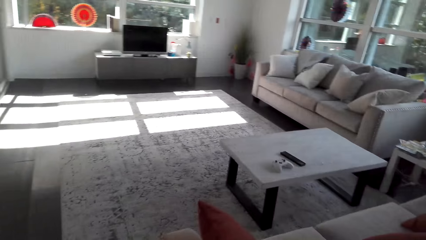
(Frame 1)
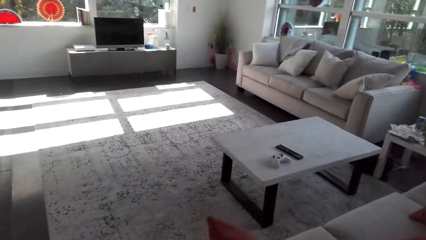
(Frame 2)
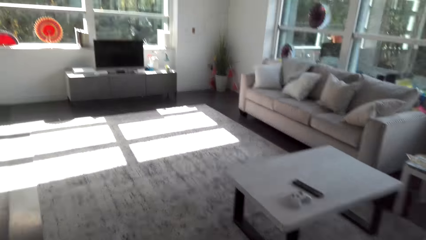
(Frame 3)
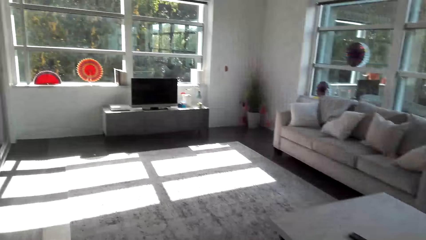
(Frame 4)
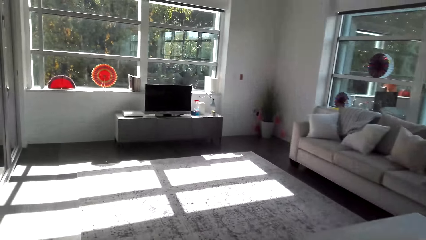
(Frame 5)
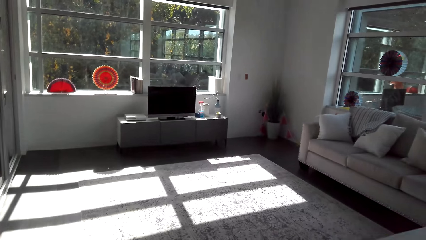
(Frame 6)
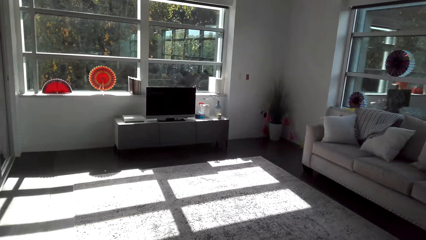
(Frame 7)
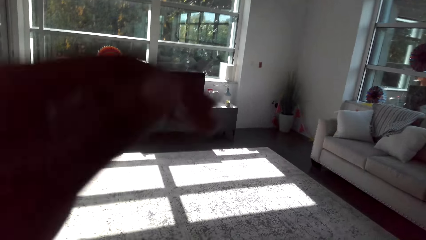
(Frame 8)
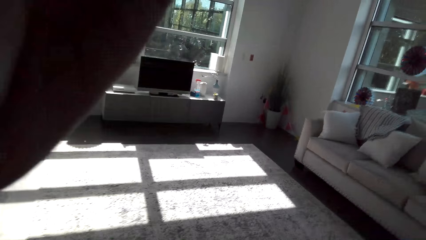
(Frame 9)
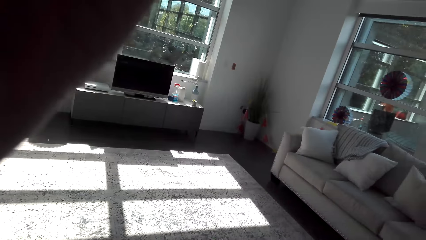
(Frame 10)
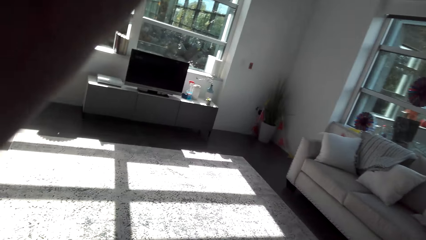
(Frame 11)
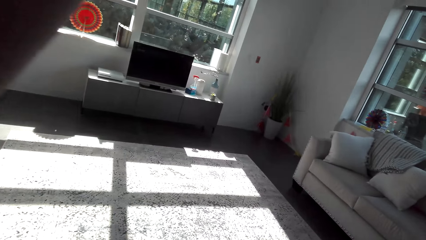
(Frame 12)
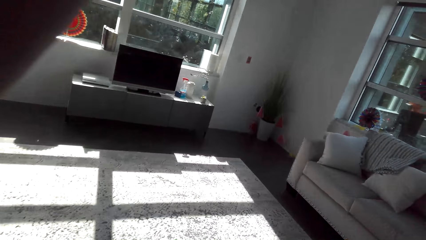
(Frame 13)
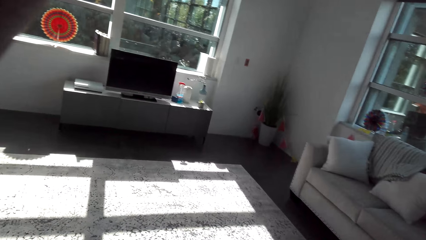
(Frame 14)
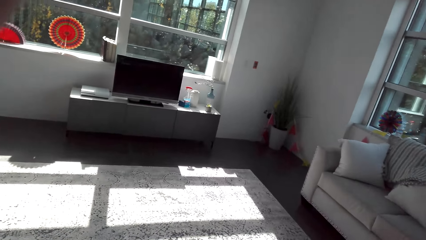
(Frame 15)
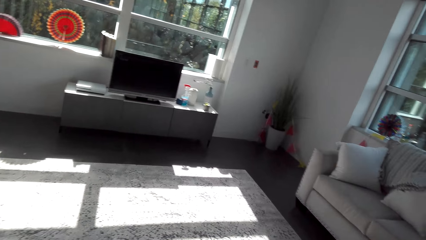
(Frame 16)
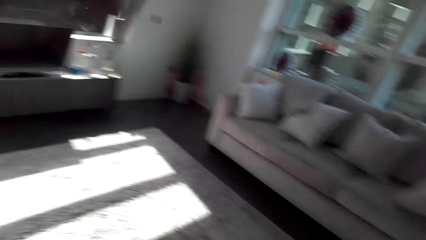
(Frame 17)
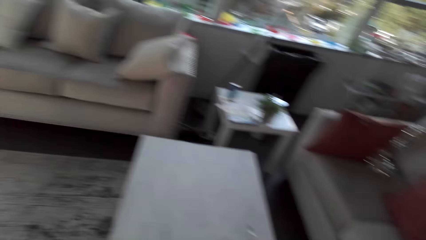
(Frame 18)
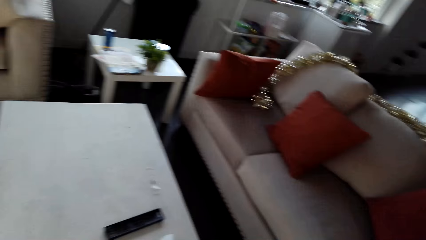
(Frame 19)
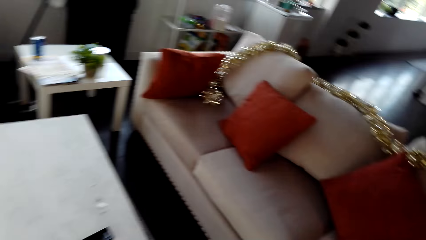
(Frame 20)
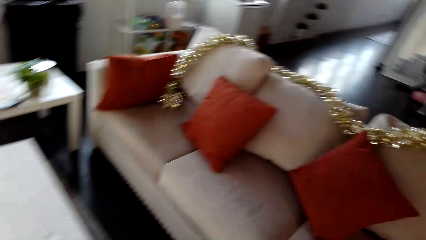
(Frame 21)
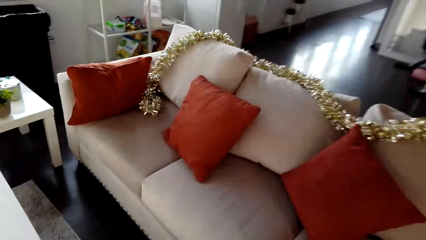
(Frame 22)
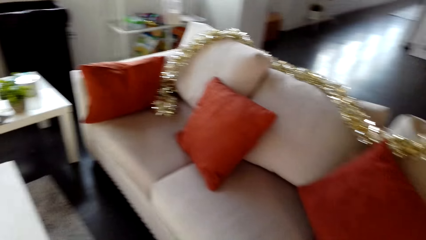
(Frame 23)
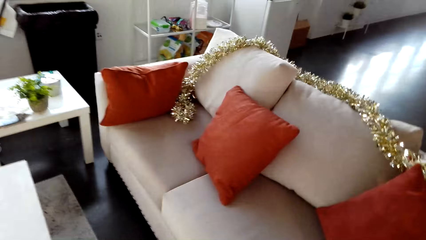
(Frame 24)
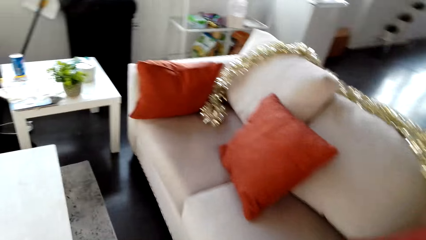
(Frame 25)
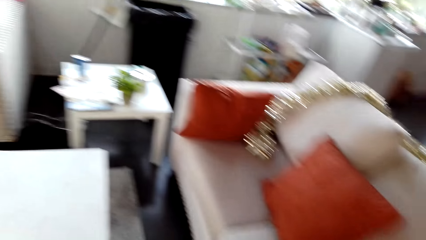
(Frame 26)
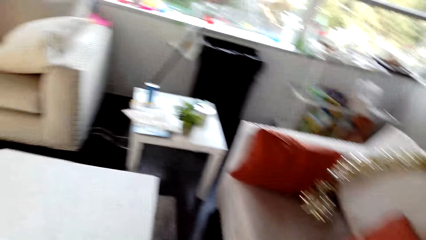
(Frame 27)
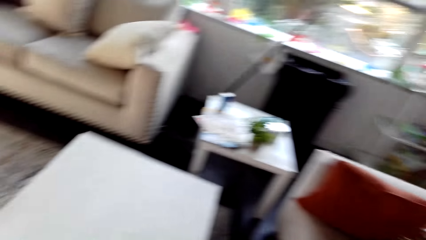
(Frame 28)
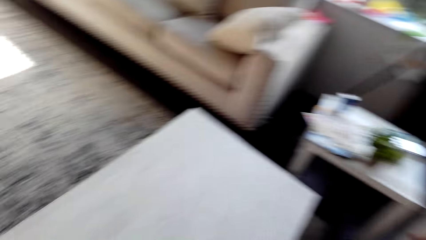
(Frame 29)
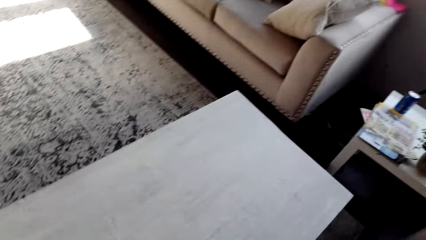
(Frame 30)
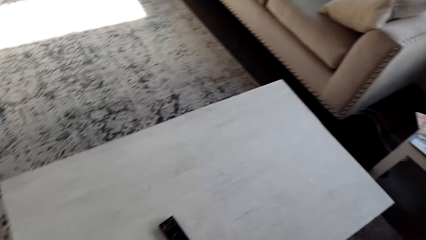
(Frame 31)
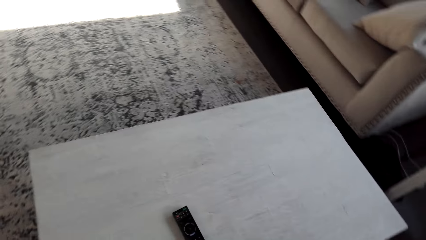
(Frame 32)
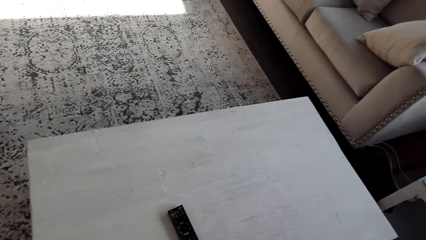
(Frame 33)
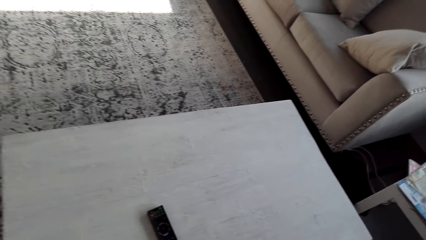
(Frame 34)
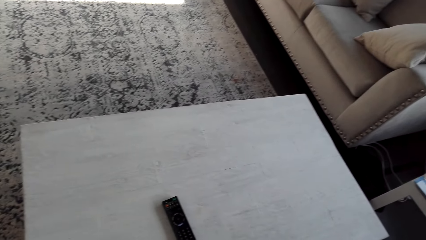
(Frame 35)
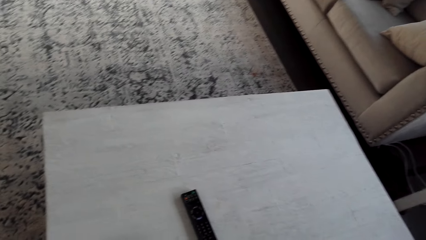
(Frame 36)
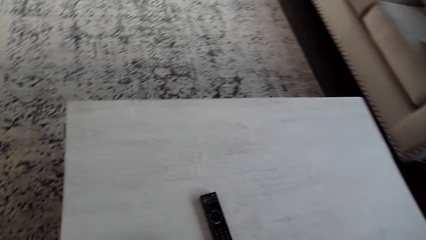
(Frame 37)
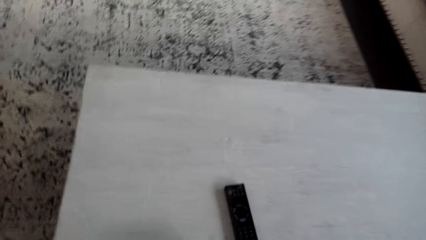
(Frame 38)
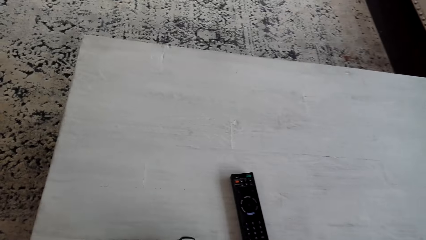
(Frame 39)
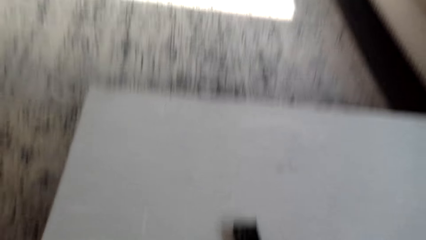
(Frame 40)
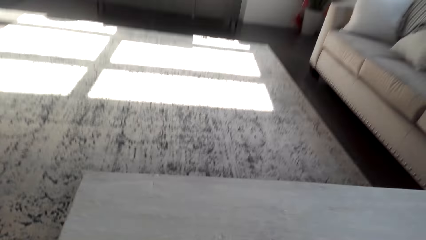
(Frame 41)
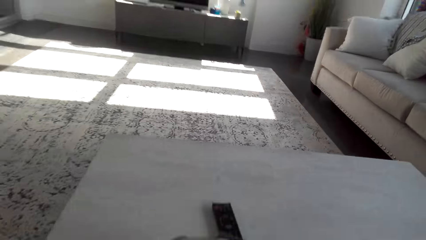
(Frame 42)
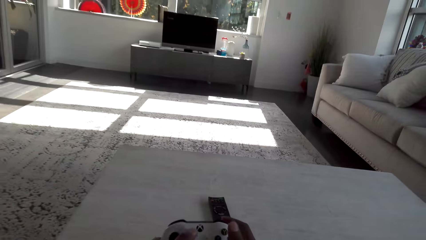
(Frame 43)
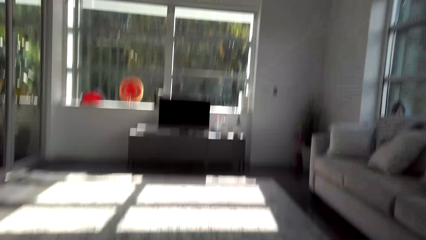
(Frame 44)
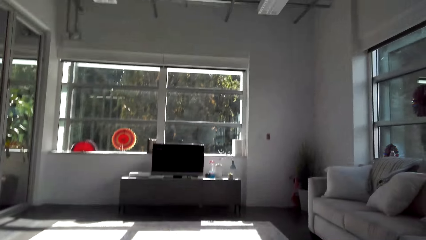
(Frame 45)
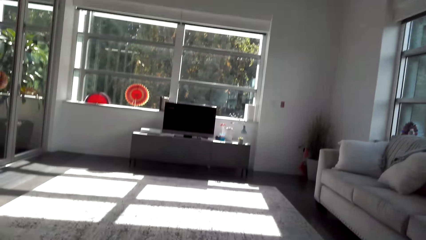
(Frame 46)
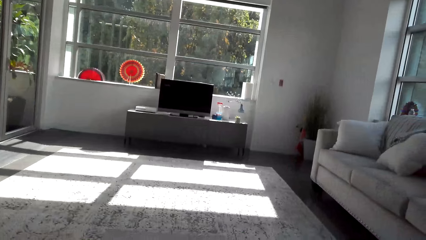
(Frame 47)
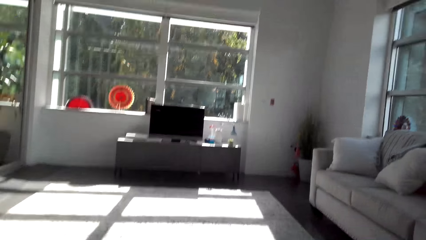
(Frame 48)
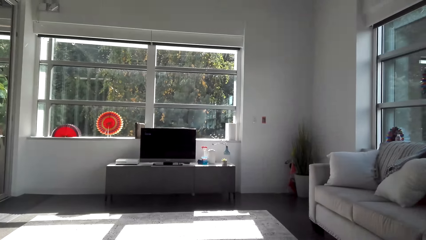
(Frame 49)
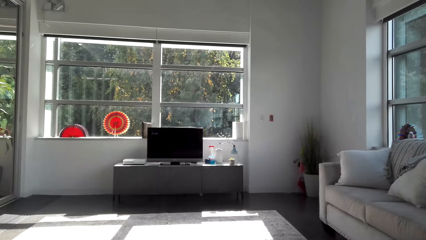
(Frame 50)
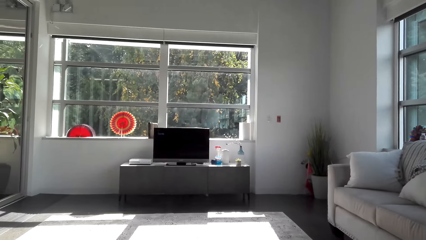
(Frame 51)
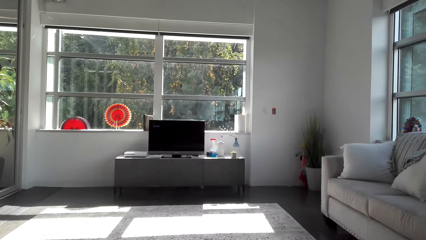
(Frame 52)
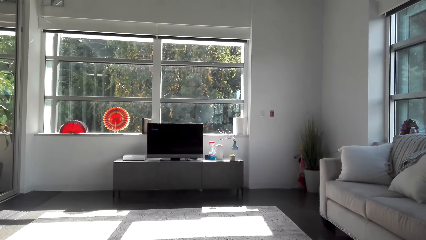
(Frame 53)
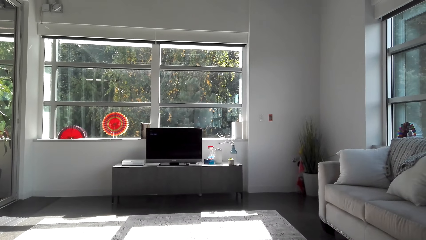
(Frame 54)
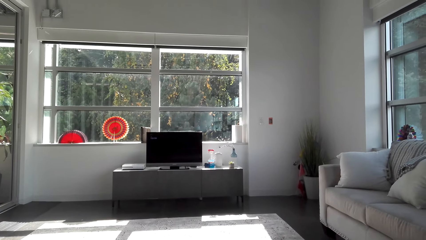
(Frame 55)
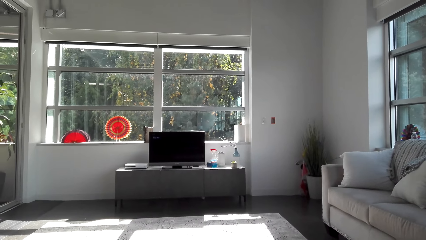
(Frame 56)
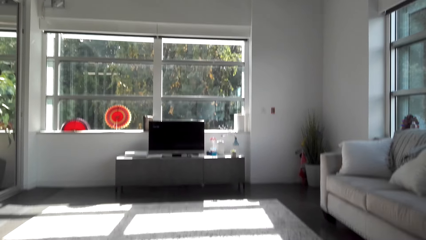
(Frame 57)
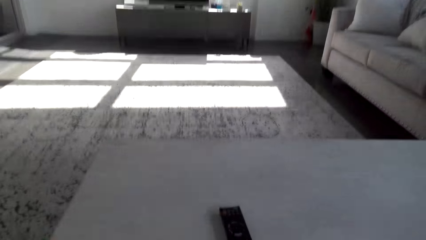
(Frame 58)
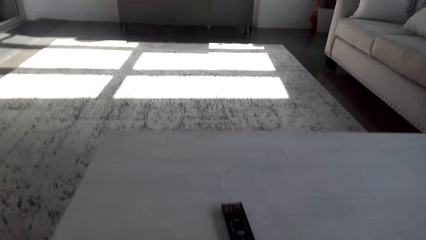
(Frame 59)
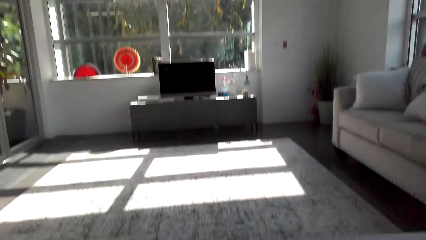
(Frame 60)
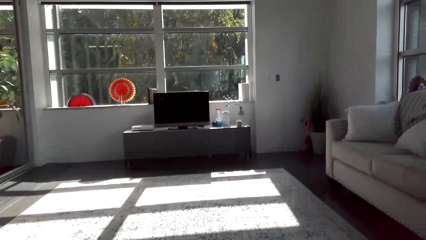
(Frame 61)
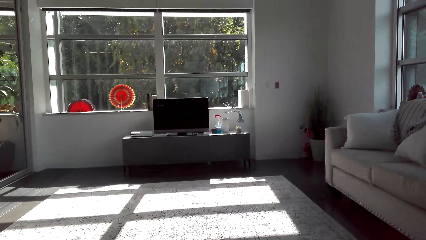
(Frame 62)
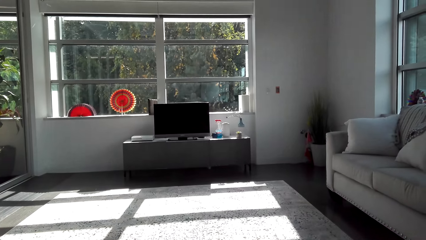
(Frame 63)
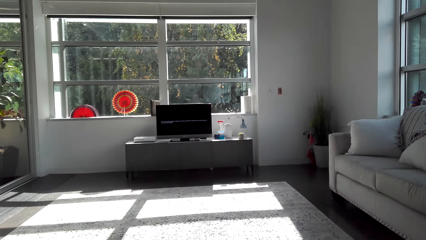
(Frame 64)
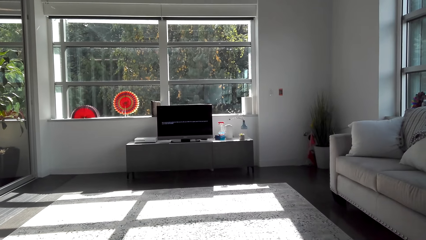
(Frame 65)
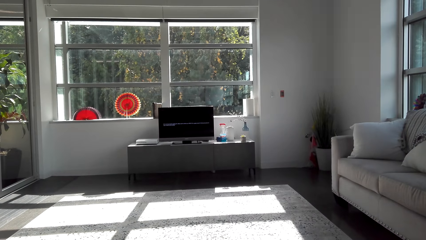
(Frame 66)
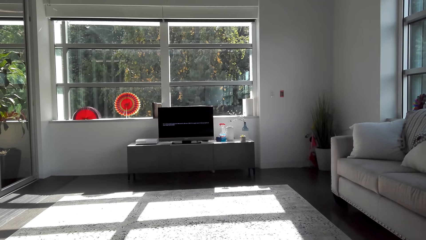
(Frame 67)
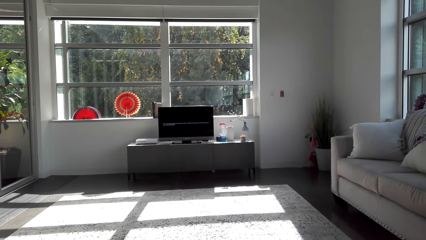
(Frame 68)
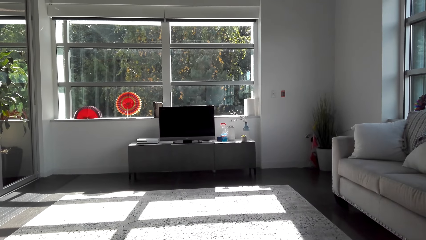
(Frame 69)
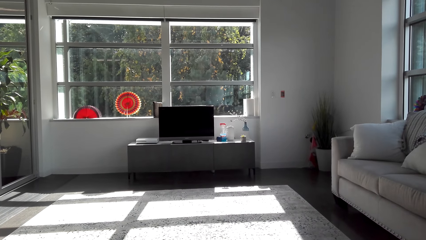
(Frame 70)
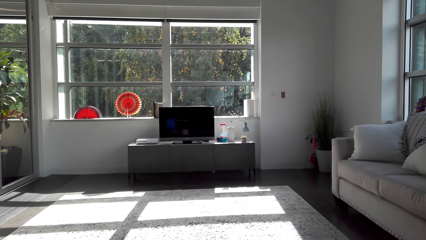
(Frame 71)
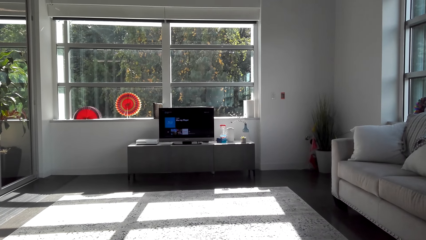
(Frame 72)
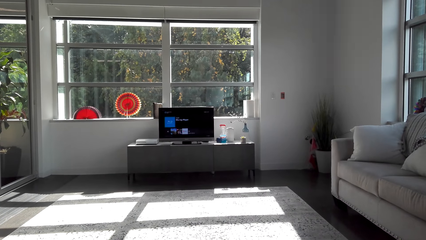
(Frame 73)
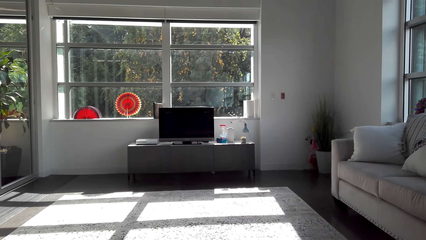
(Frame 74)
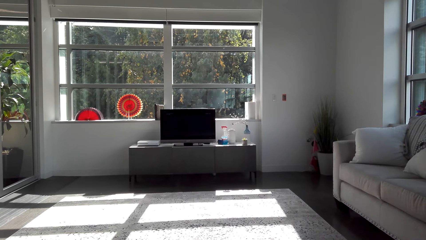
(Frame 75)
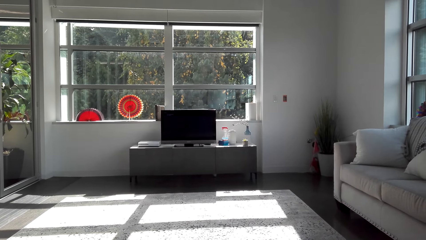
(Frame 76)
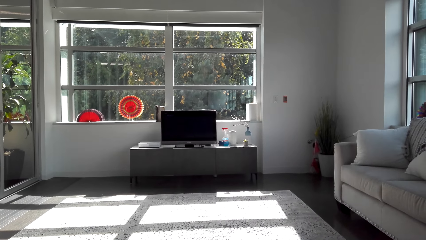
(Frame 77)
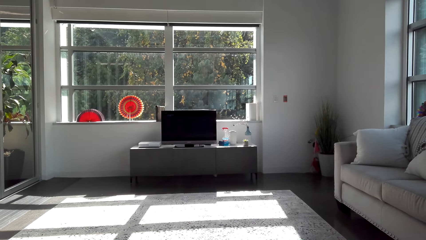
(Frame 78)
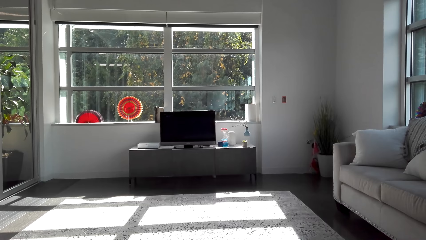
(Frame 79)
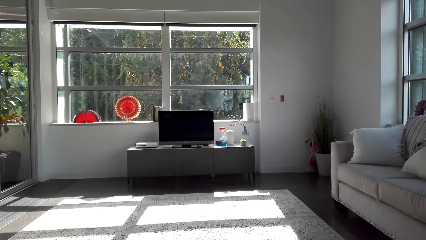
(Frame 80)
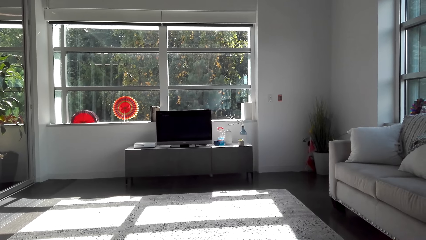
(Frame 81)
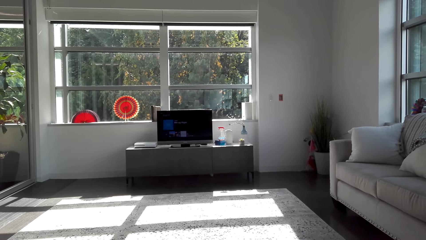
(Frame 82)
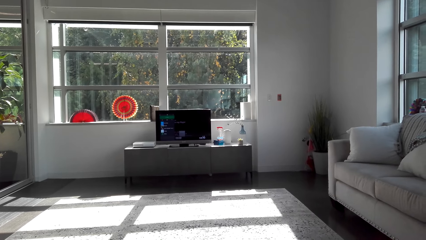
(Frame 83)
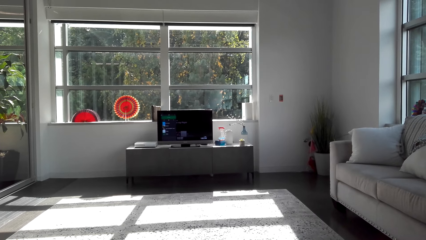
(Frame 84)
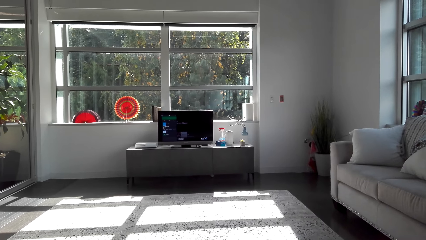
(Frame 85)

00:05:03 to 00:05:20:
The camera wearer lifts the left hand and walks around. They touch something. They sit down. They touch the remote control. They look at the computer. They pick up the television remote. They operate a television. They look at the remote. They operate the computer.
